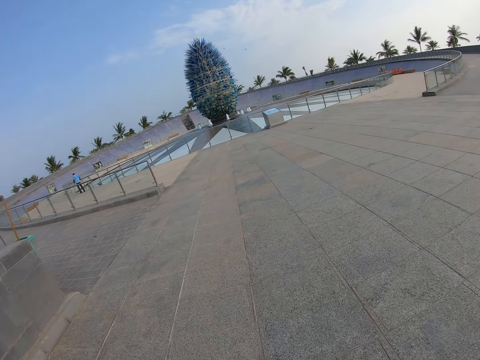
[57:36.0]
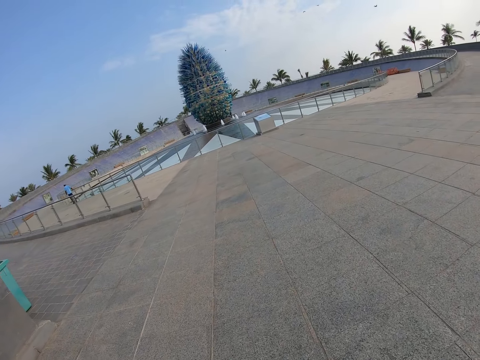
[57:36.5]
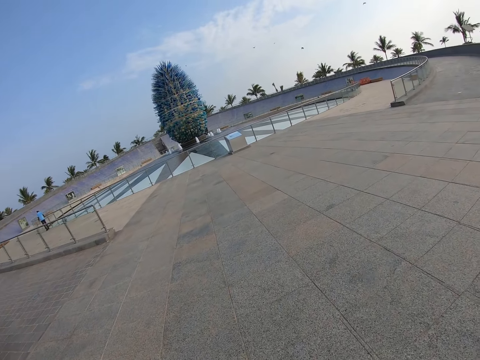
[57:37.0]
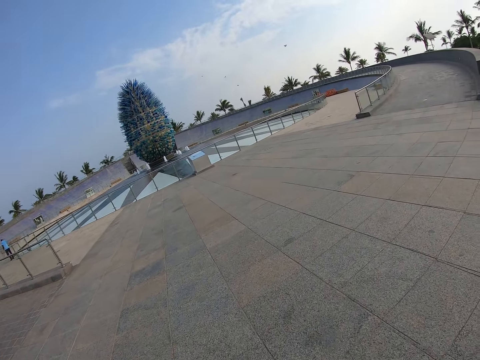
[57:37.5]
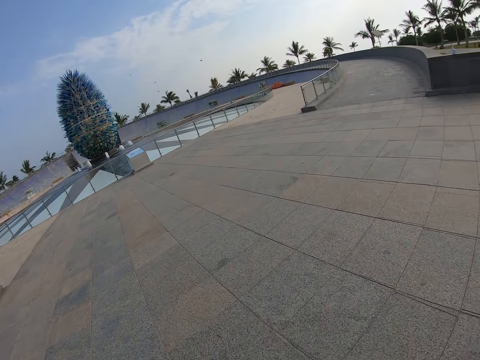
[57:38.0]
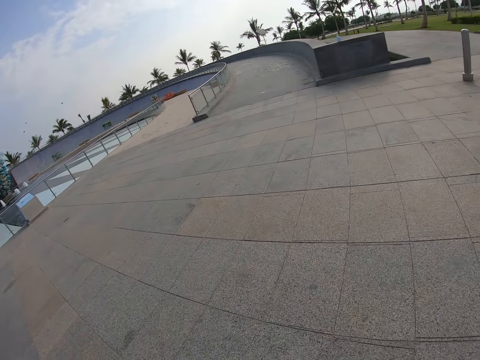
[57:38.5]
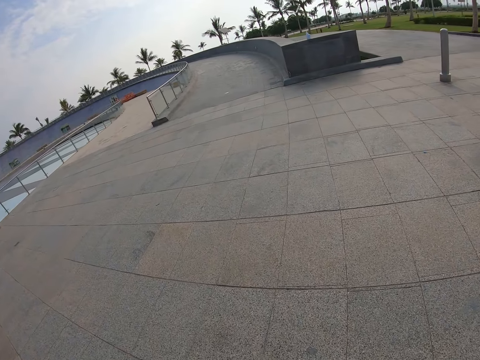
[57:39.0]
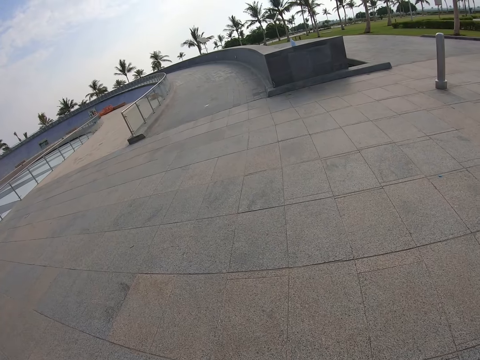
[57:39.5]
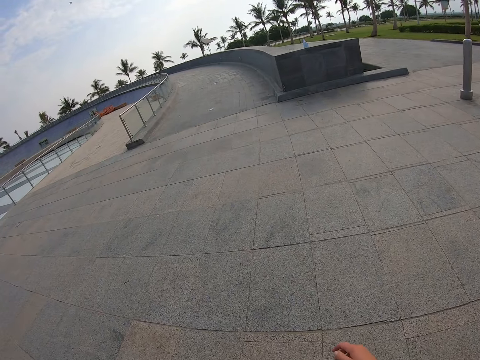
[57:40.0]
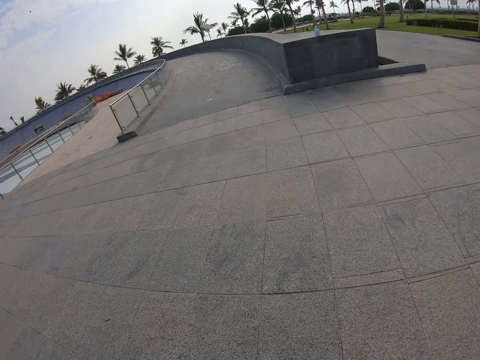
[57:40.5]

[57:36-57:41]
The camera wearer walks around the compound.

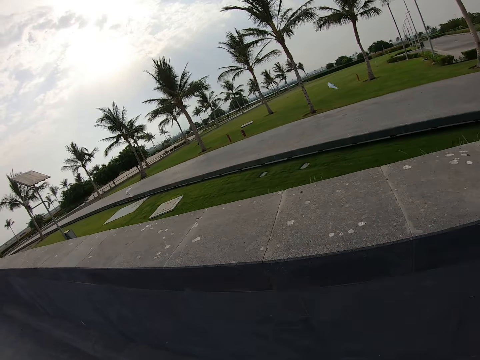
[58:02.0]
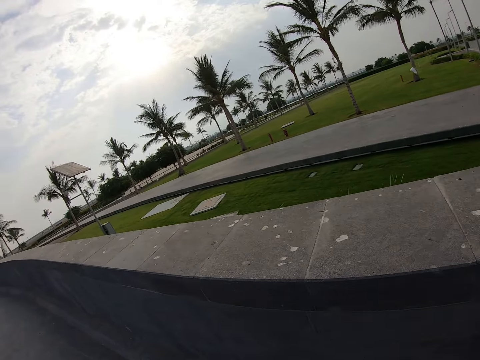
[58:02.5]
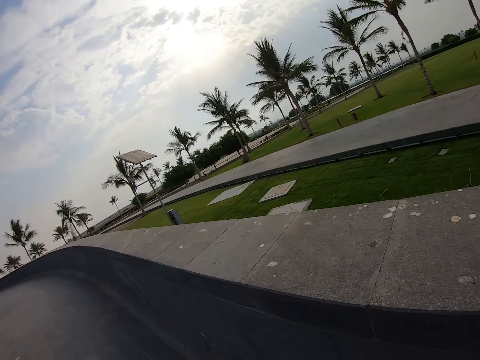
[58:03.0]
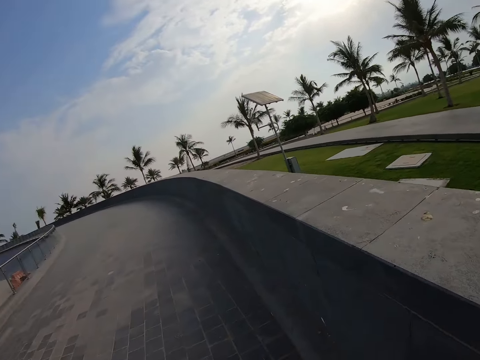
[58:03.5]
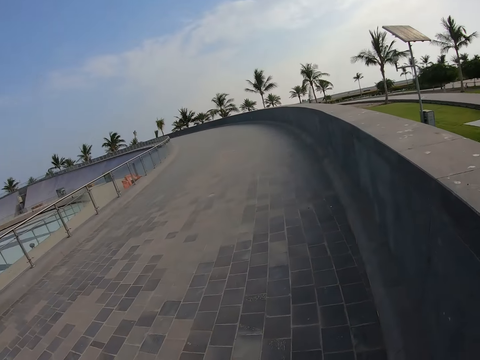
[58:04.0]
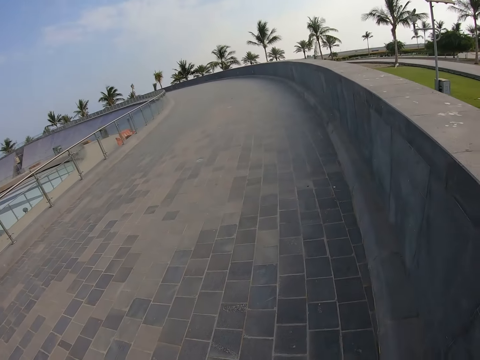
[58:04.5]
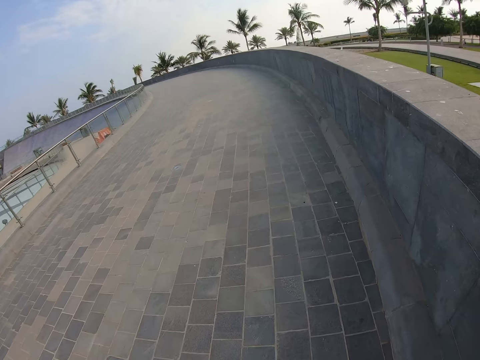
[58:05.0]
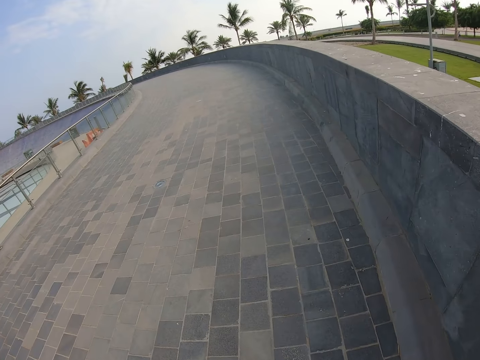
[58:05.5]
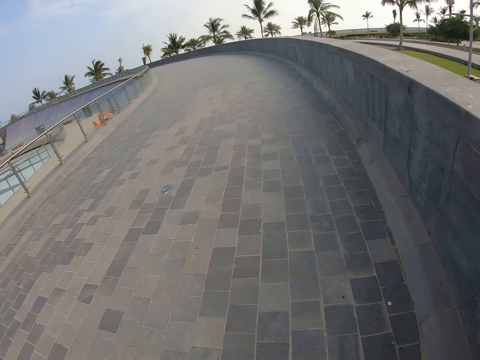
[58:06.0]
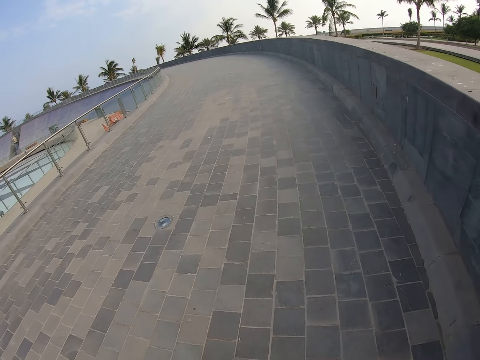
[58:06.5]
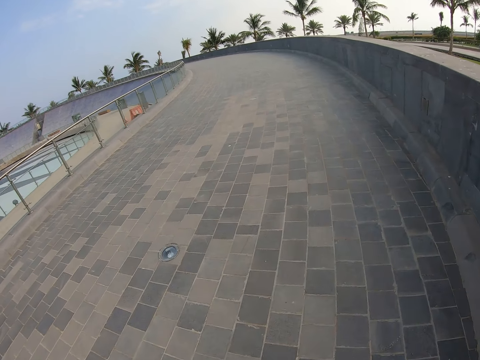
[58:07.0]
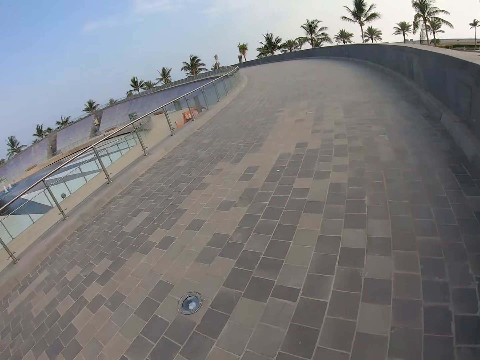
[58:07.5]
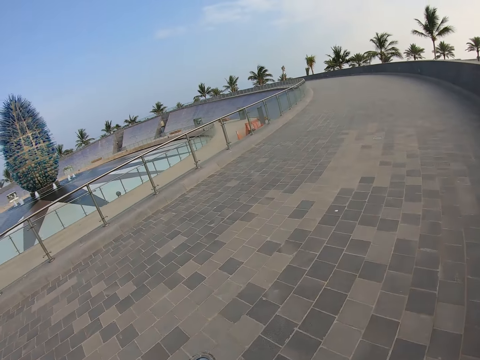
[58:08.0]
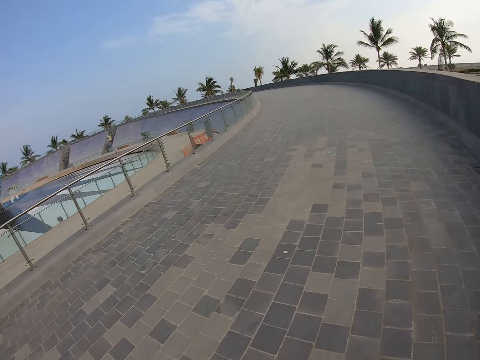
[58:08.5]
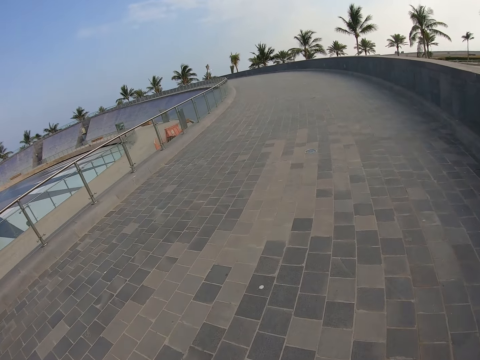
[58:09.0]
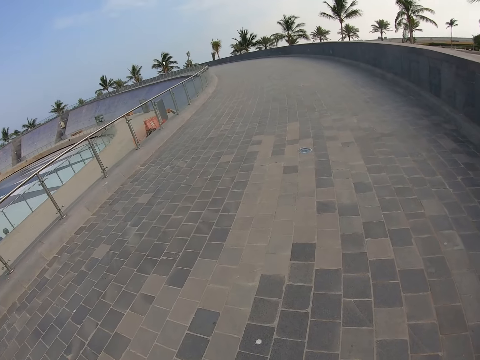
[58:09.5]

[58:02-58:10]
The camera wearer looks around the compound. They walk around the compound.

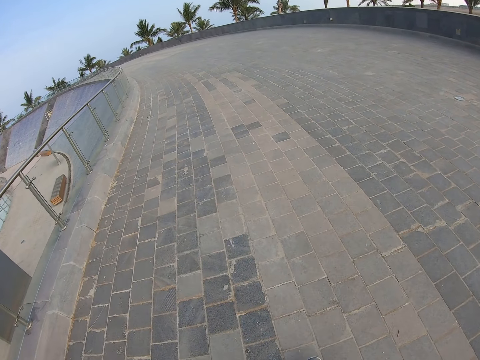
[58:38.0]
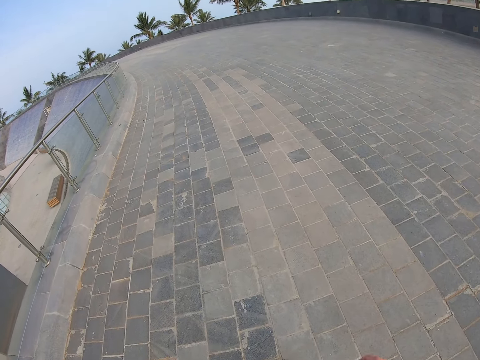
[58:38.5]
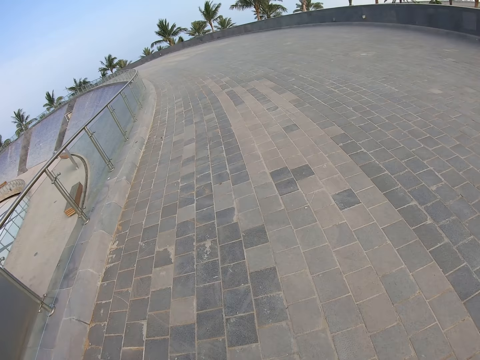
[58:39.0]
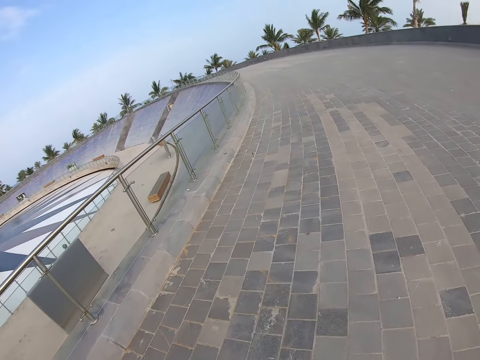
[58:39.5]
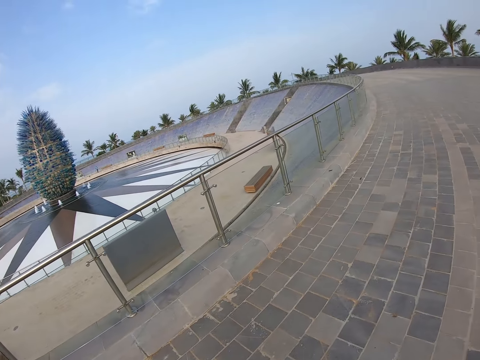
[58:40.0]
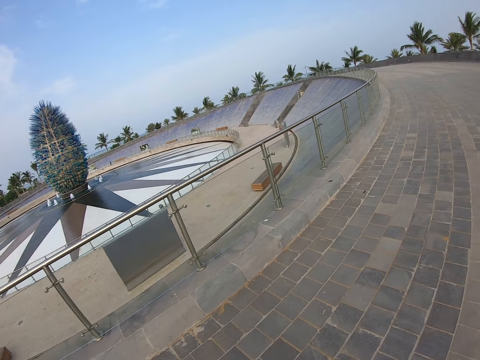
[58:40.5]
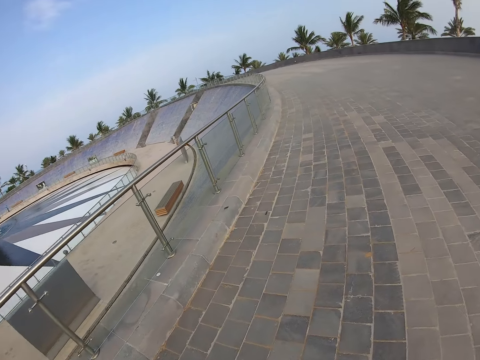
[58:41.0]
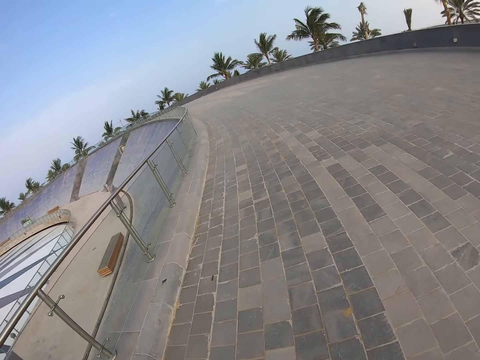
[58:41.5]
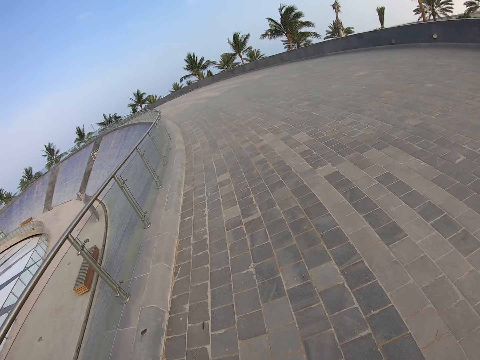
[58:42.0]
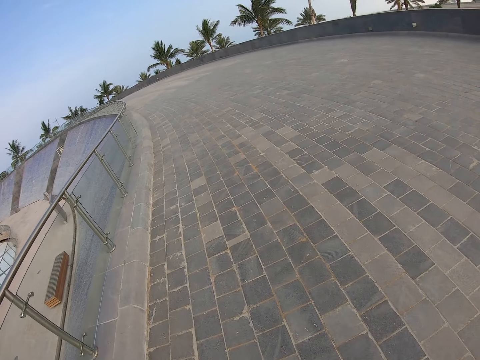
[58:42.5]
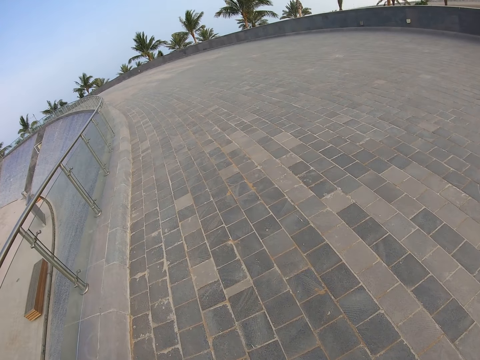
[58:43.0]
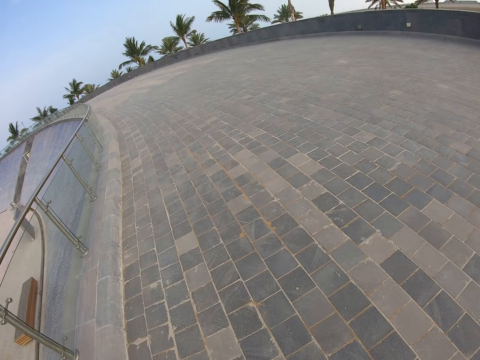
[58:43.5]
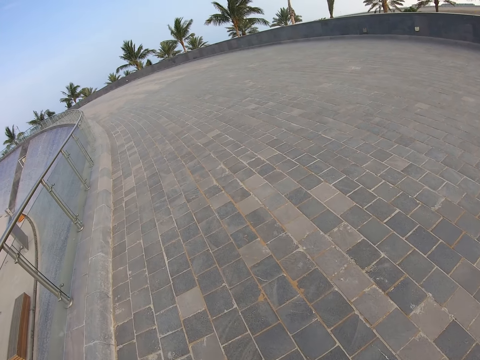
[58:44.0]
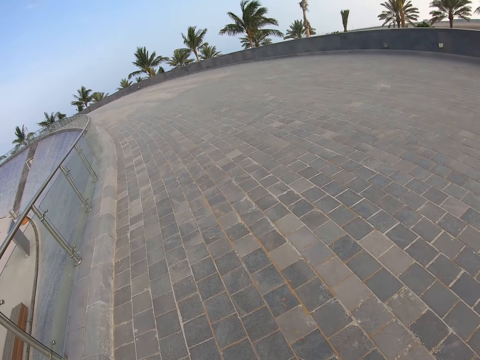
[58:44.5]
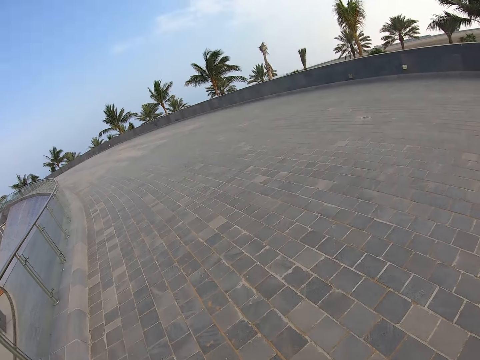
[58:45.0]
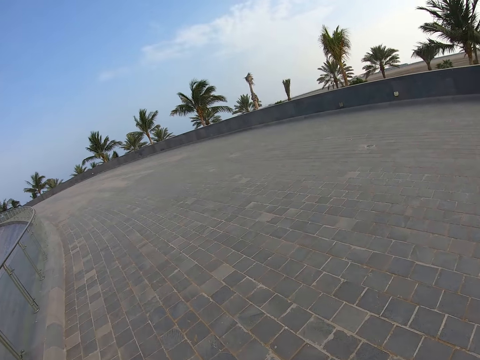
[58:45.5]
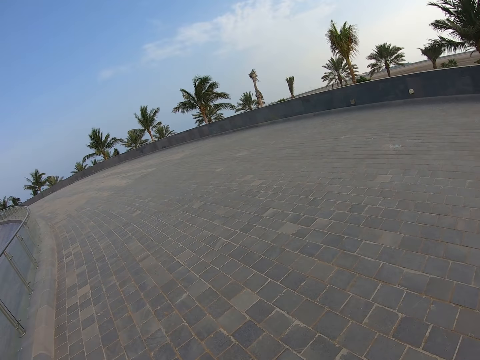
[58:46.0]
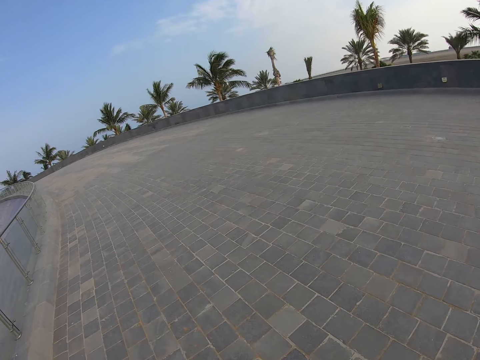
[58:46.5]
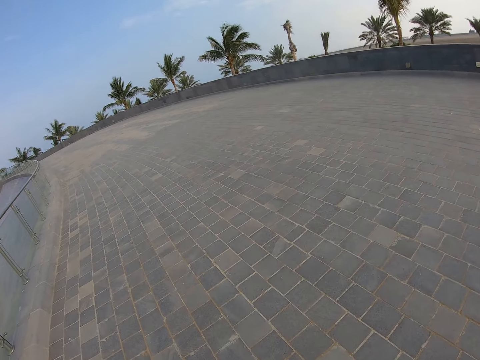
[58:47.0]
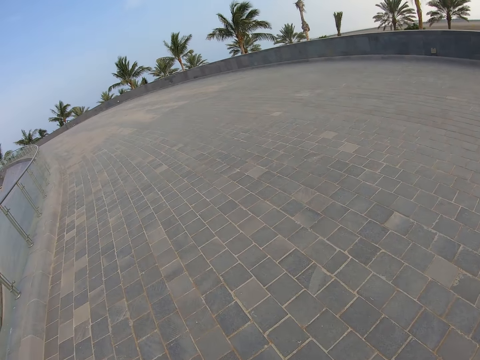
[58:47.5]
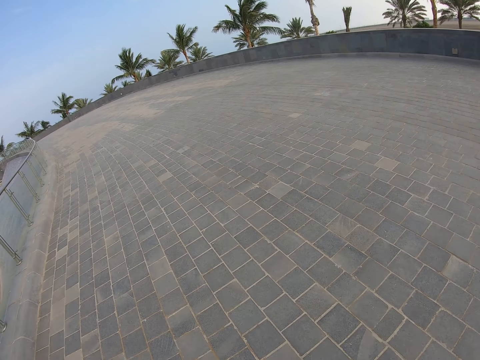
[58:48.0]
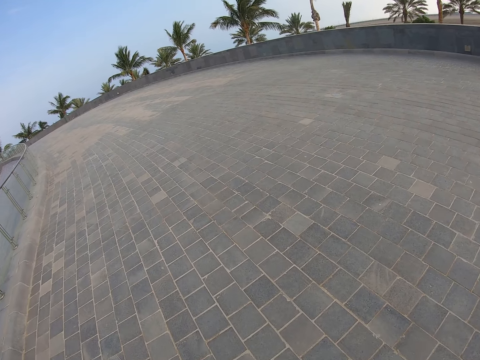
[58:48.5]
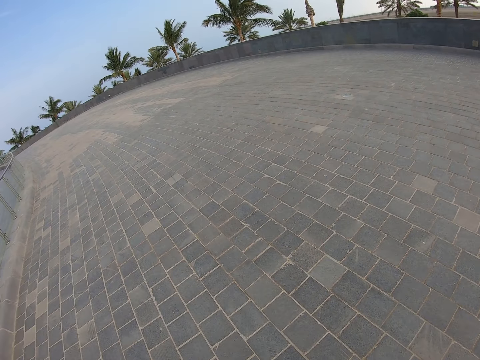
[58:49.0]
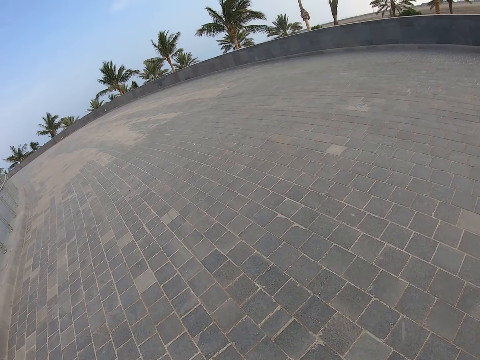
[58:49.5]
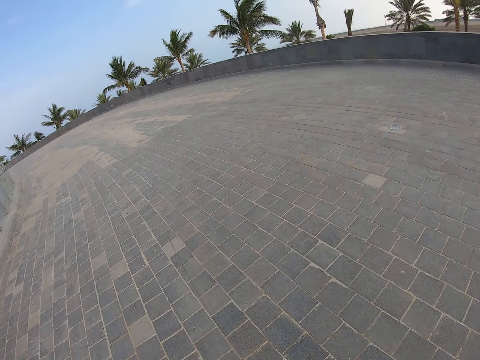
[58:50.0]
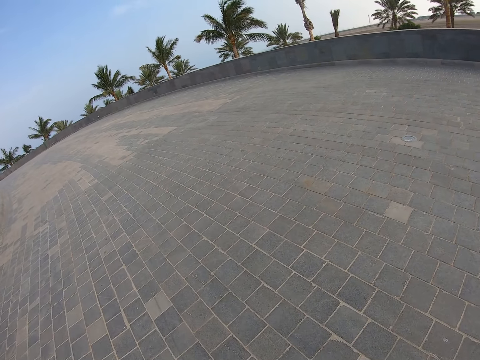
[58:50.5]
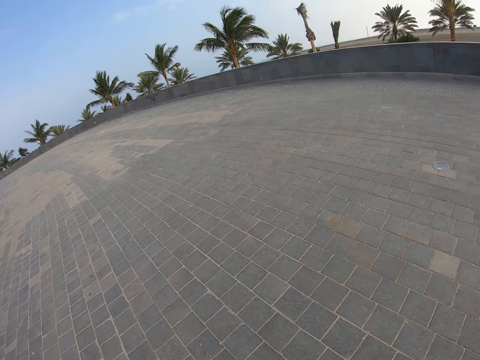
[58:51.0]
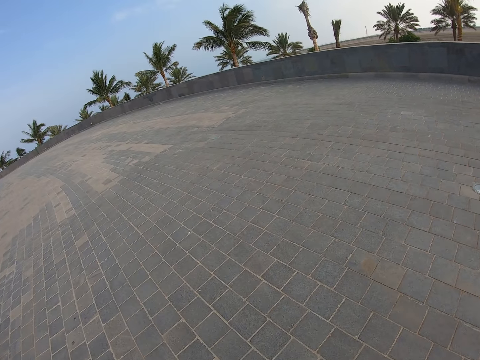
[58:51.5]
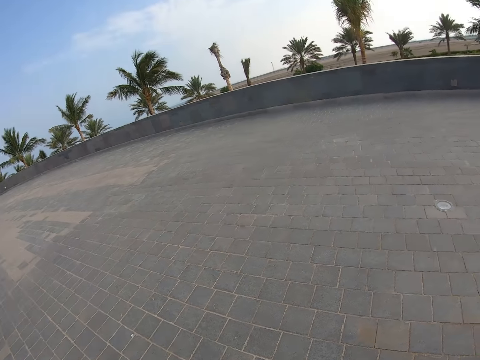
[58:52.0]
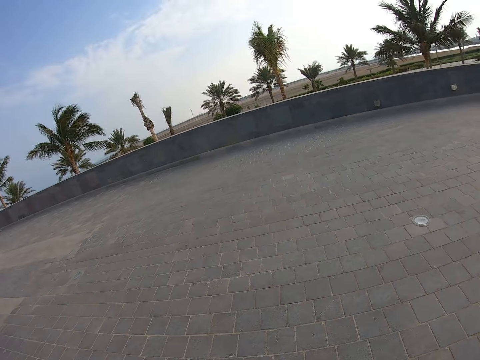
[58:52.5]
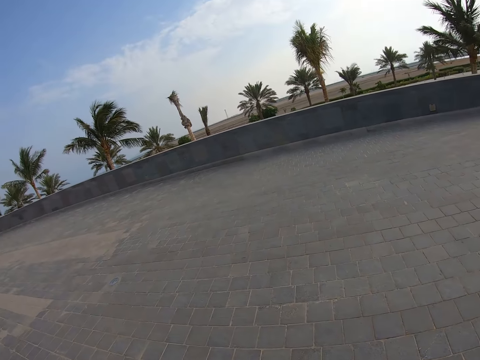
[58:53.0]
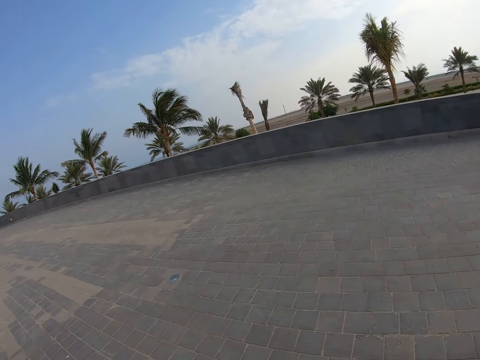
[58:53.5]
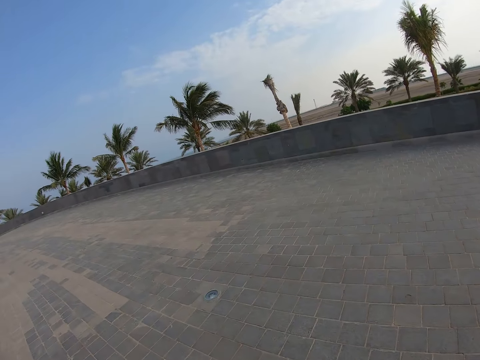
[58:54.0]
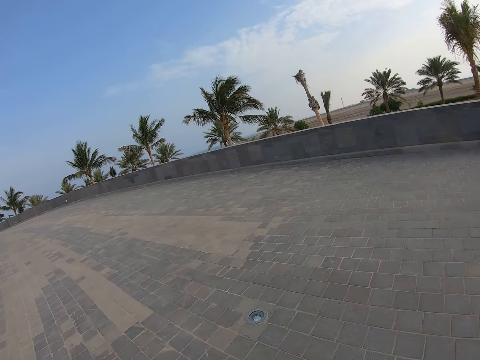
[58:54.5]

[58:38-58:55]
The camera wearer looks around the compound. They walk around the compound.
